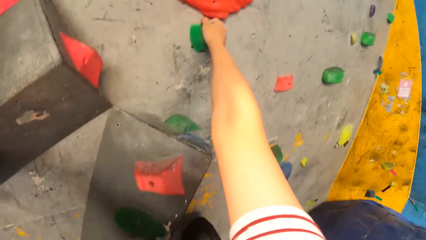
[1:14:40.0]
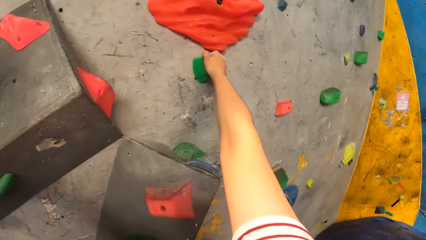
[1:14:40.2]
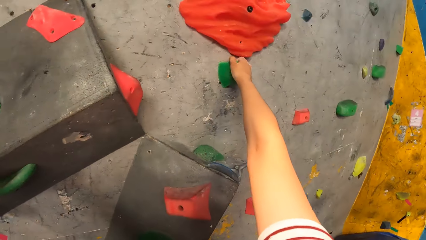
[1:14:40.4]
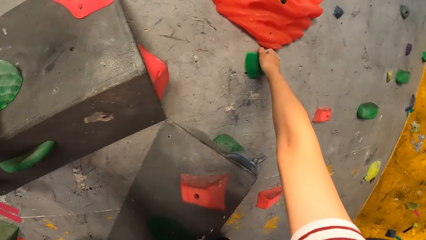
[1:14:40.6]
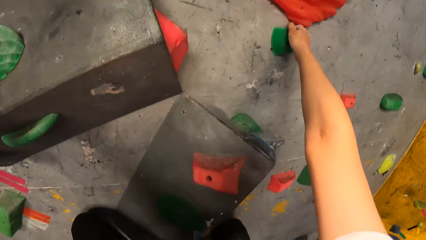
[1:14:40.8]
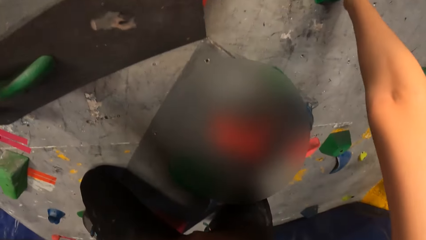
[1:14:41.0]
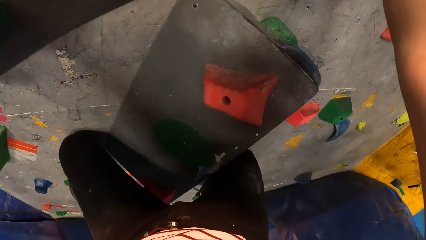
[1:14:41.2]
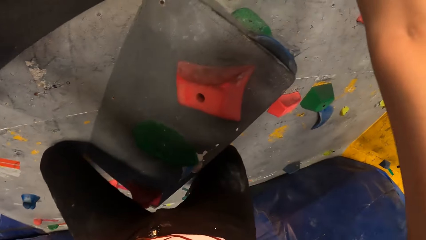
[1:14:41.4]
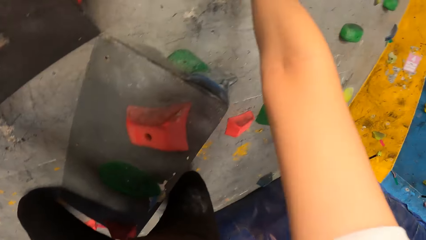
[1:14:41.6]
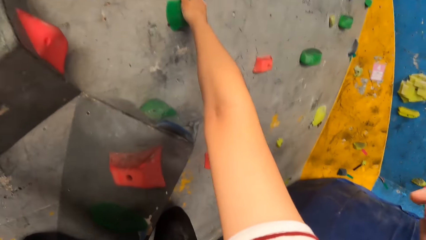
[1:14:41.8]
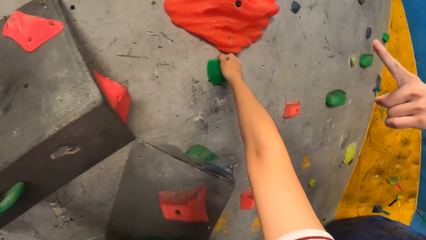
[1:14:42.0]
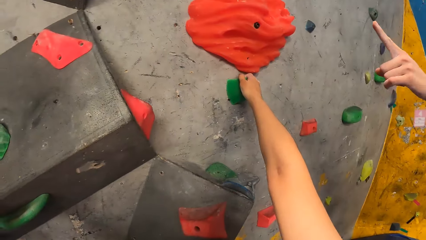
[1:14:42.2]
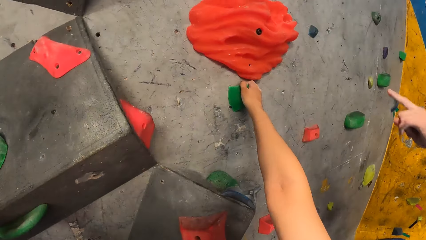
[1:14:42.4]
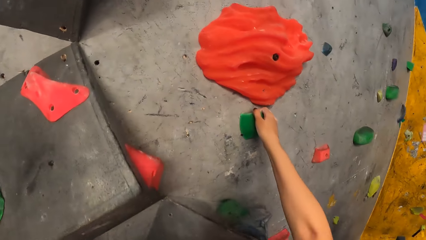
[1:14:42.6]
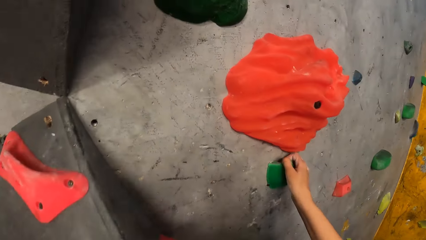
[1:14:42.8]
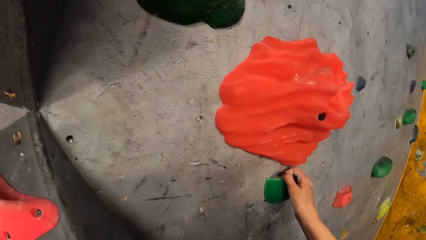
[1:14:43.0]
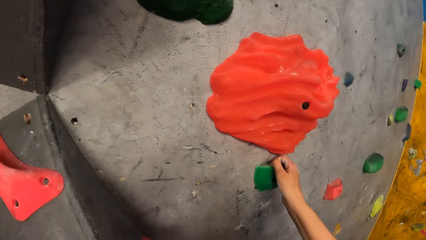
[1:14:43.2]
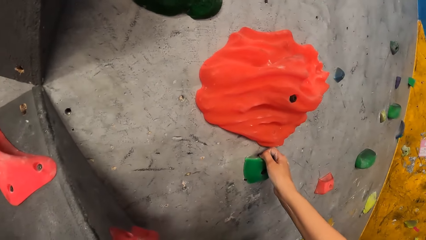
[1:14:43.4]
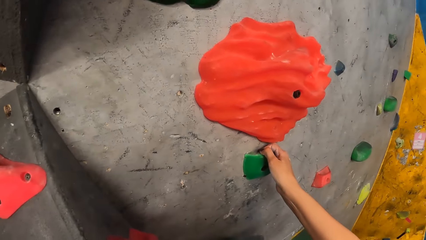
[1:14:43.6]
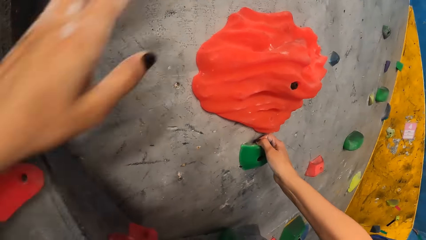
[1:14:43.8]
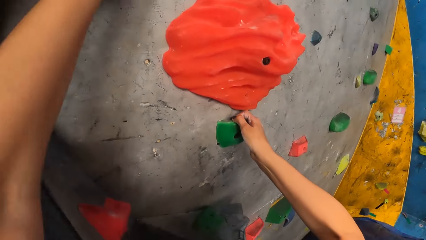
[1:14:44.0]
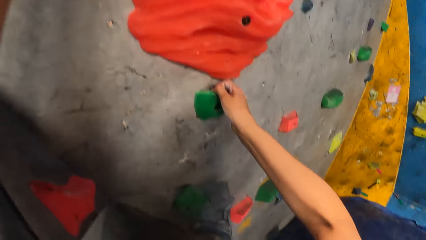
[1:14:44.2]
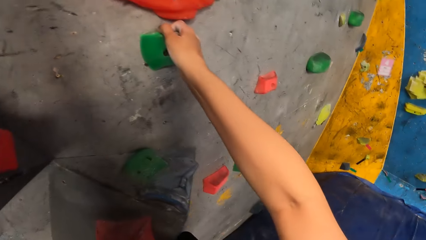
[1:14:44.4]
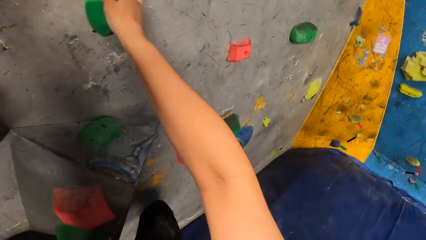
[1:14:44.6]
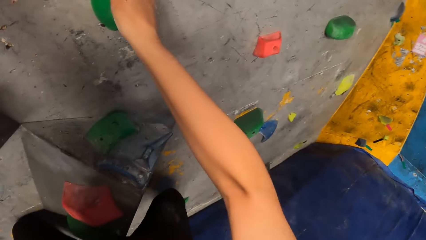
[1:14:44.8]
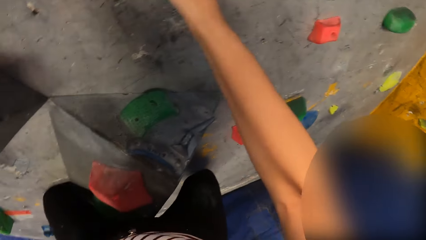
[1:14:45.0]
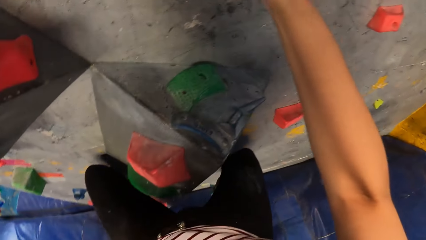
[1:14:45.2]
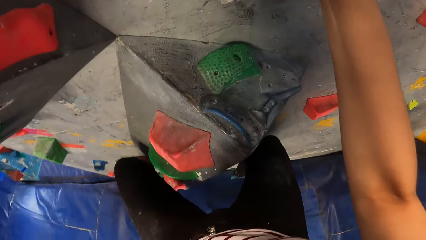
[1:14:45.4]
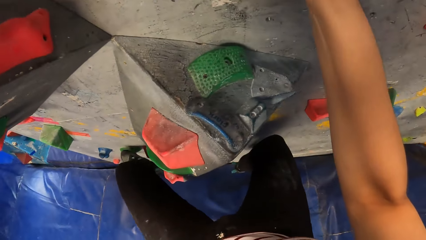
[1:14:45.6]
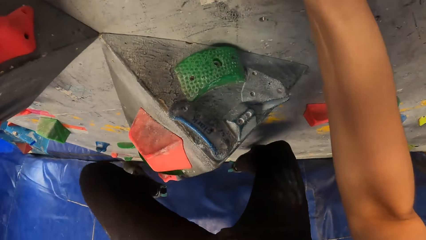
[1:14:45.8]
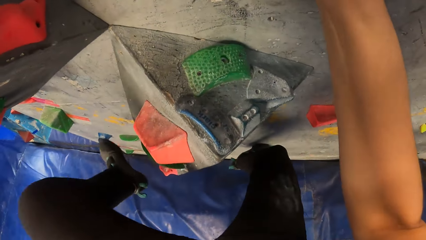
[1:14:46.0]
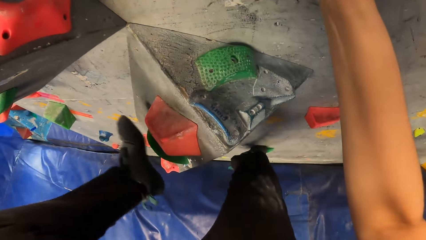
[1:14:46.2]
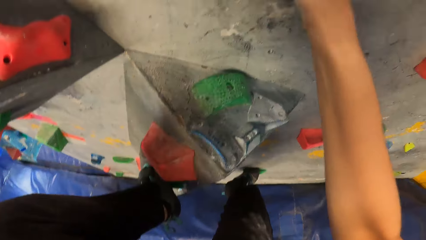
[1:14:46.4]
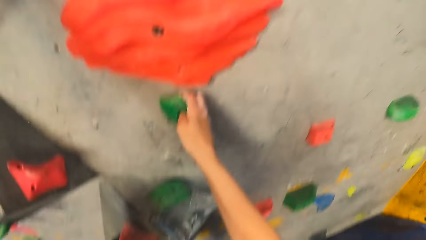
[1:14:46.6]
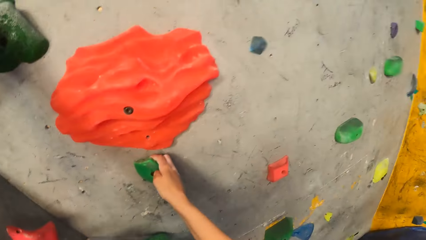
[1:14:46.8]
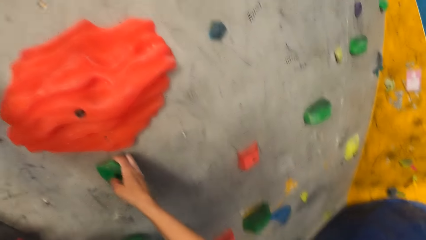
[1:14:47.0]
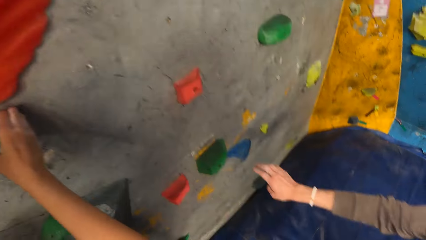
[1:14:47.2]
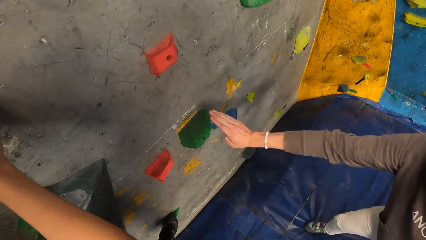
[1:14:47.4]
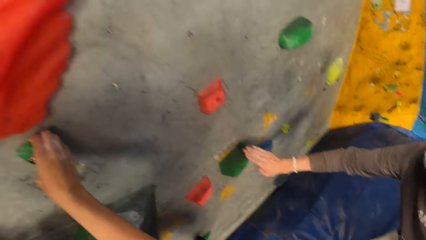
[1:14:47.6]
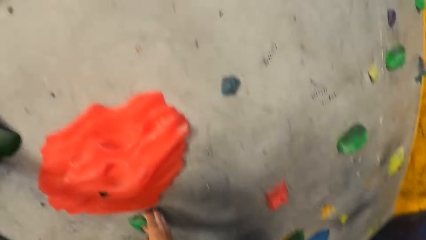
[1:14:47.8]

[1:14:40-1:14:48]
The man interacts with the camera wearer.

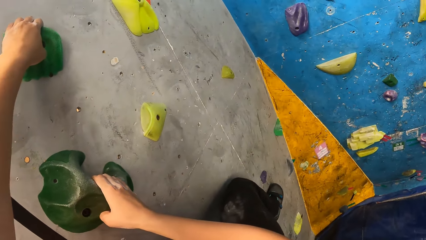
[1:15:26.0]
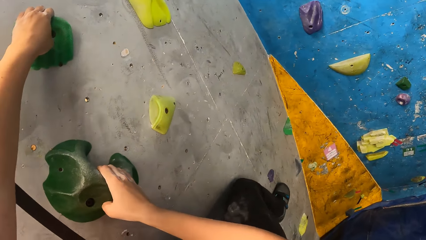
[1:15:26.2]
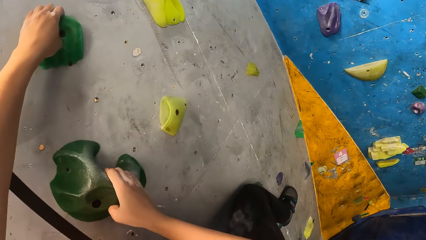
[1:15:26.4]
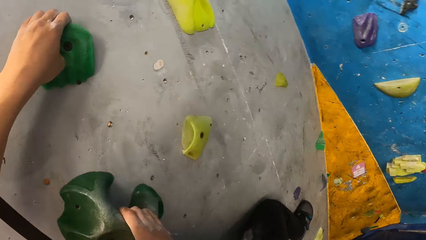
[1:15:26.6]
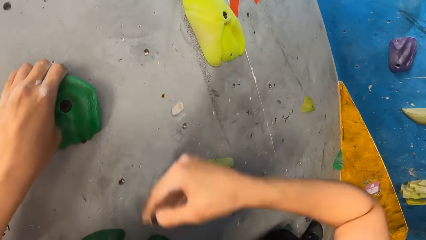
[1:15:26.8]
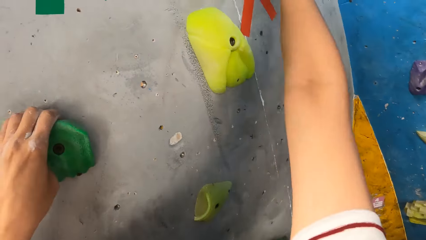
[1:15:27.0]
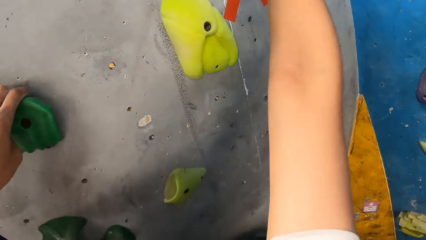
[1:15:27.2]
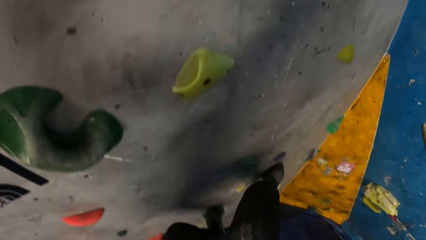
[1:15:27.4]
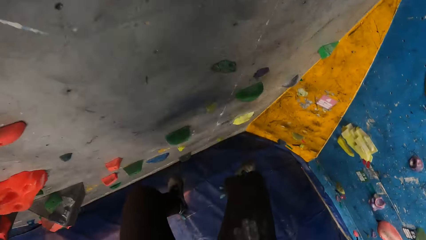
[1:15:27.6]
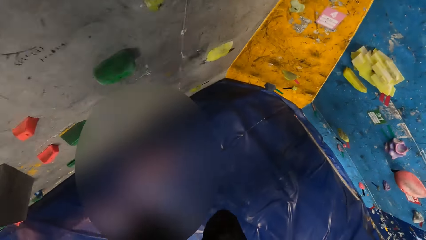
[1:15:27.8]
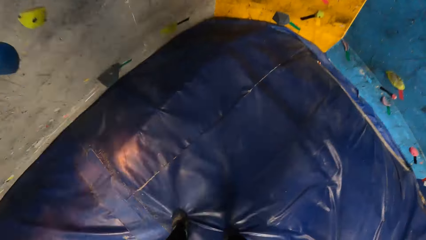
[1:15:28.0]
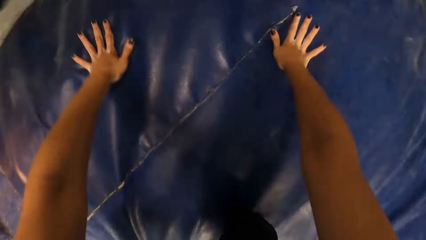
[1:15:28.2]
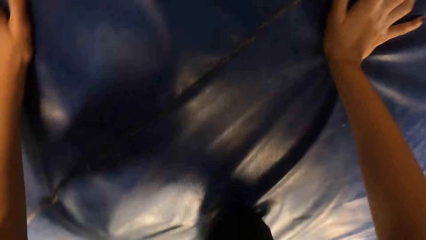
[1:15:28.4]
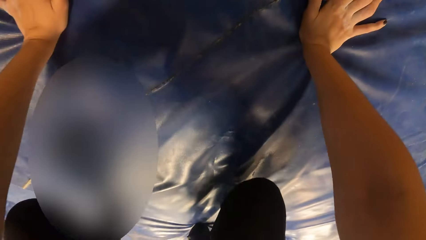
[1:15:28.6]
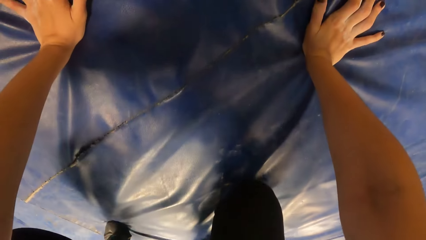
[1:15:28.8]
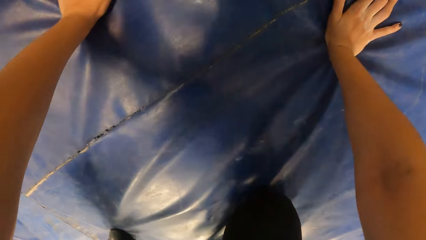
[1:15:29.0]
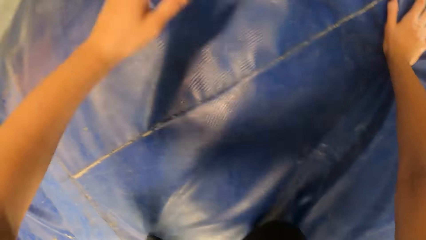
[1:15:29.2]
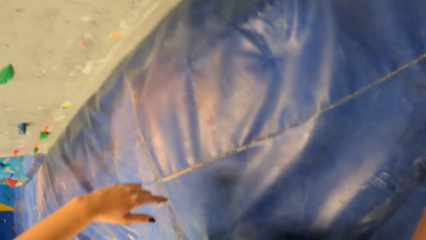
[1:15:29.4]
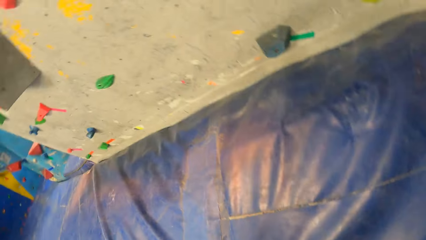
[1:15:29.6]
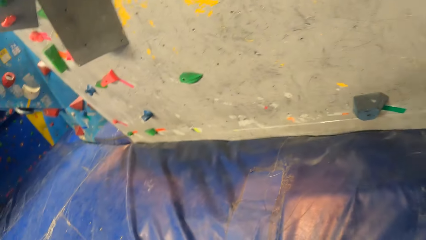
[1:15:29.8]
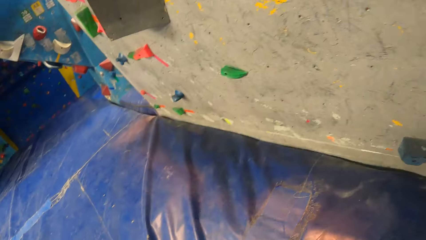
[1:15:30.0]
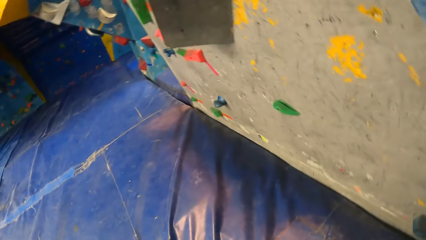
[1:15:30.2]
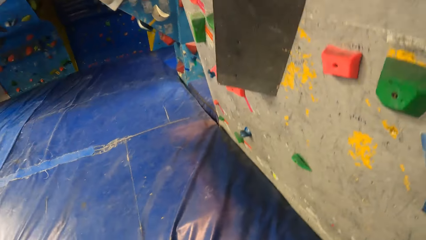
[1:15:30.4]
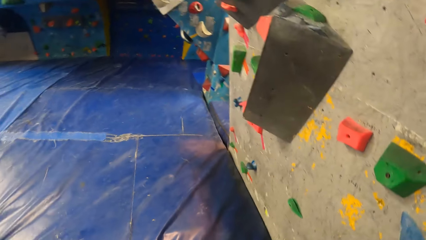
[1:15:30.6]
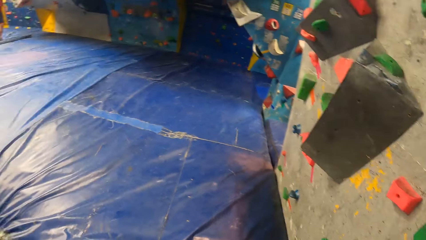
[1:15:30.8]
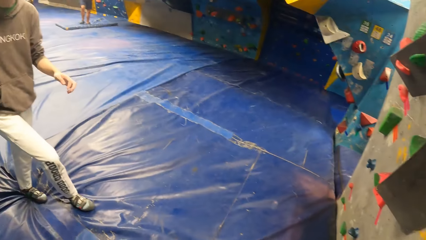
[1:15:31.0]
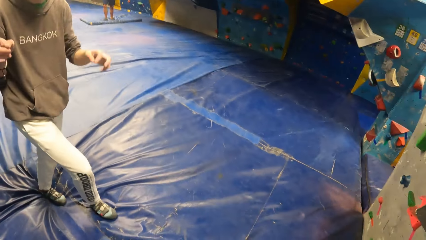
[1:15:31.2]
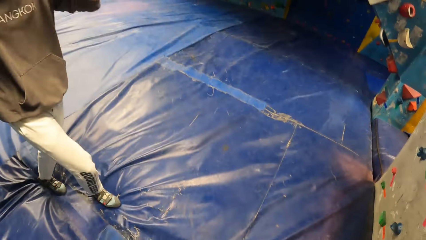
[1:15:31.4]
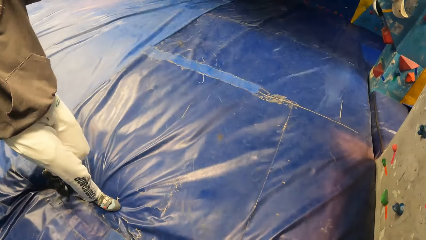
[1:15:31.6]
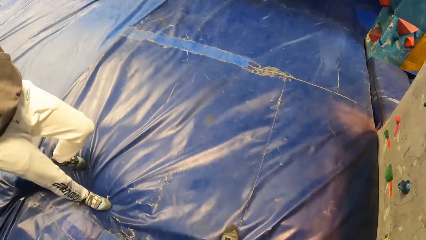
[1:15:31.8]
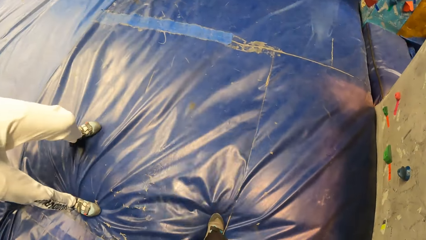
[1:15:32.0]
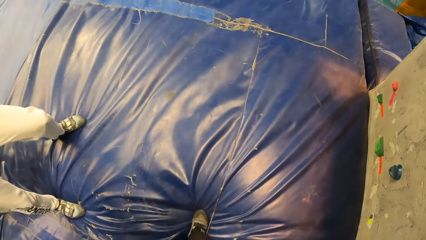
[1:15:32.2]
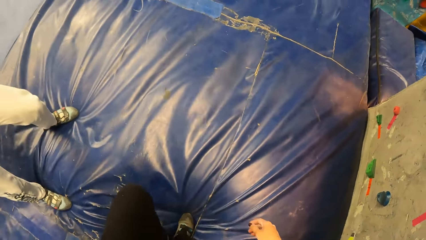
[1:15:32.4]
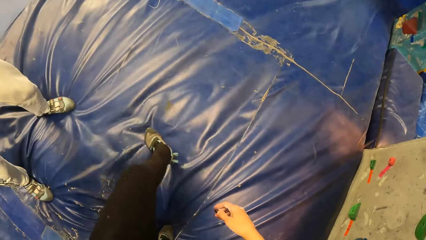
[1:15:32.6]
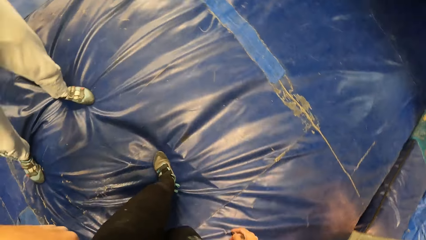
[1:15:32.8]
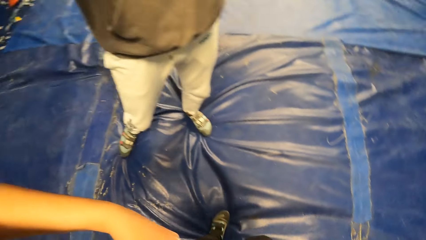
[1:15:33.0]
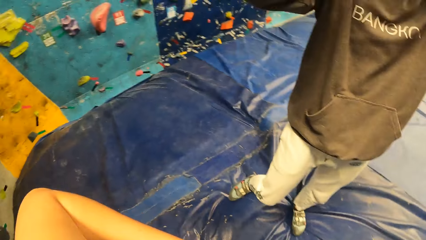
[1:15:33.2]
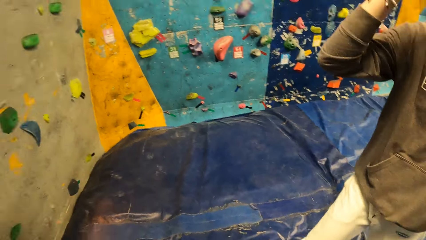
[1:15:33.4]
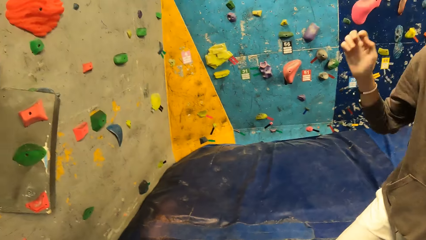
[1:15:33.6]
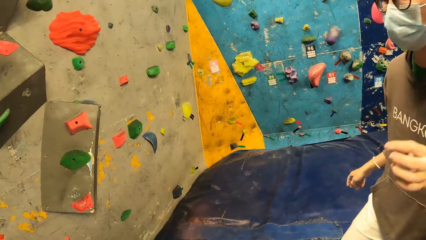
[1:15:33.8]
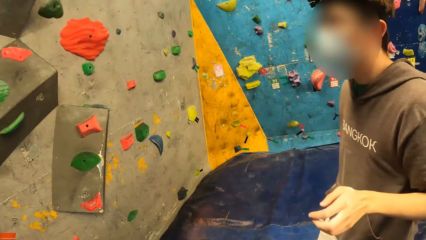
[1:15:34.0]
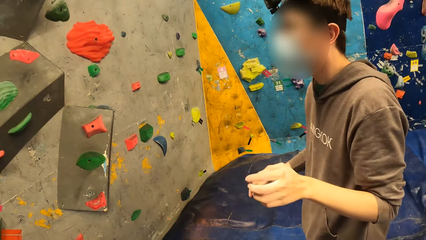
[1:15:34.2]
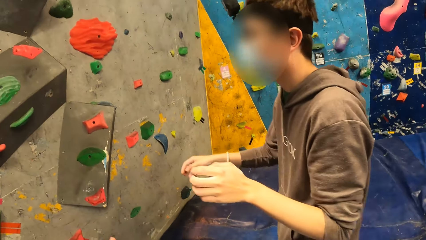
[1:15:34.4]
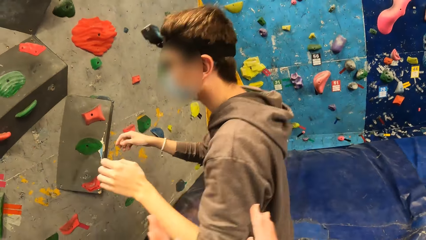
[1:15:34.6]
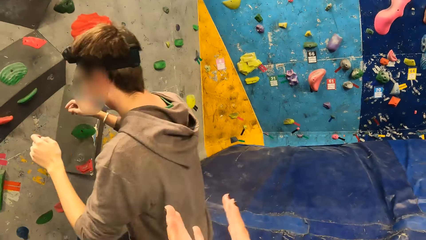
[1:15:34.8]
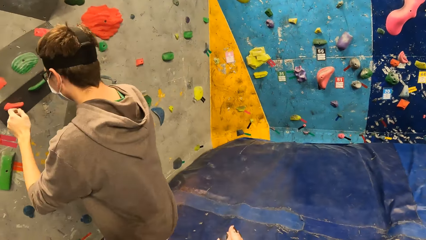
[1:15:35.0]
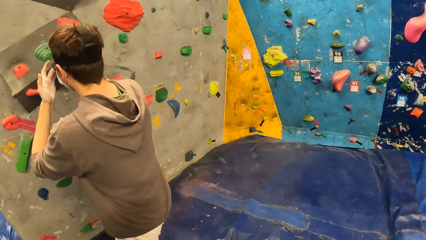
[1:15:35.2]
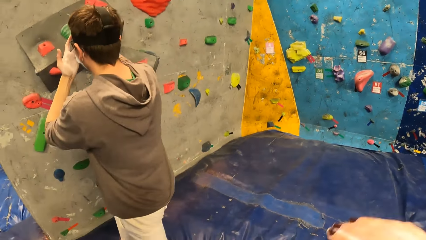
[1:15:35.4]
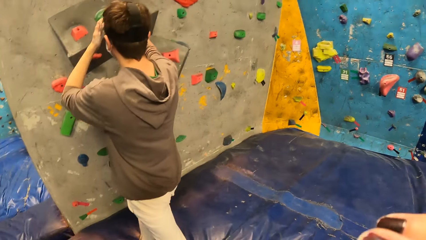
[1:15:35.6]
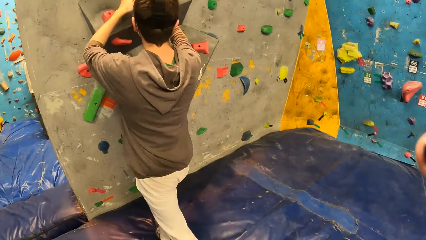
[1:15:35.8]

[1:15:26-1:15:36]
The camera wearer drops from the bouldering wall to the bouldering bed.
